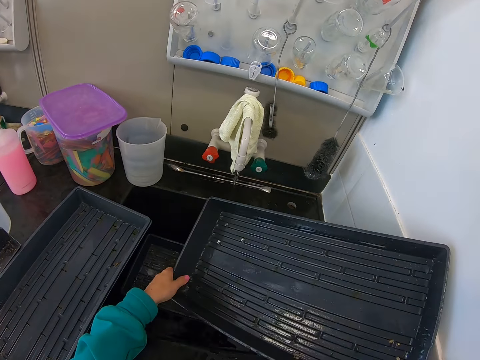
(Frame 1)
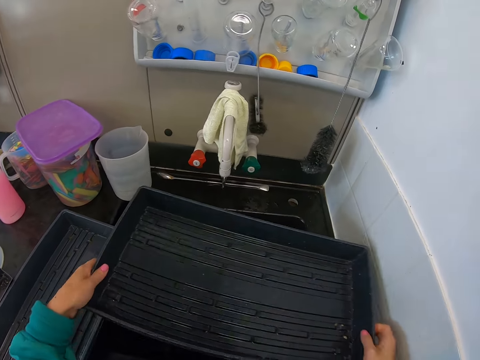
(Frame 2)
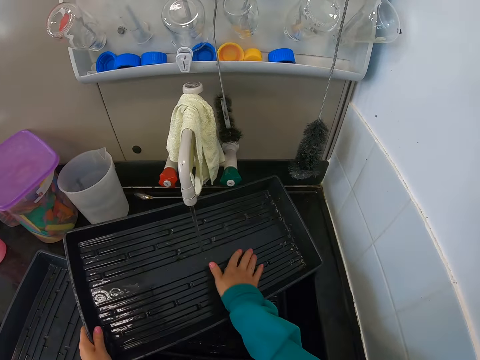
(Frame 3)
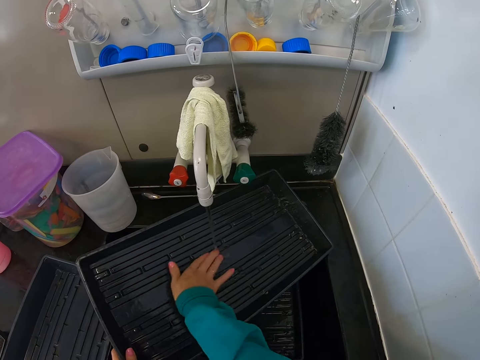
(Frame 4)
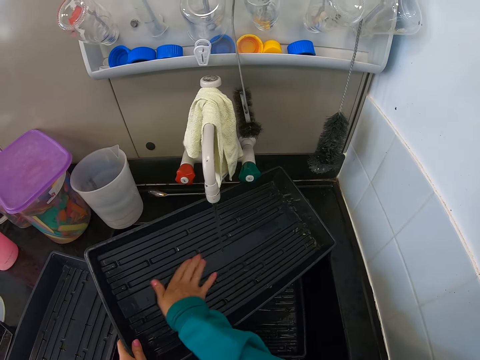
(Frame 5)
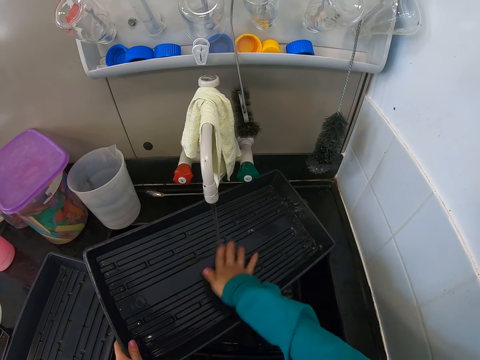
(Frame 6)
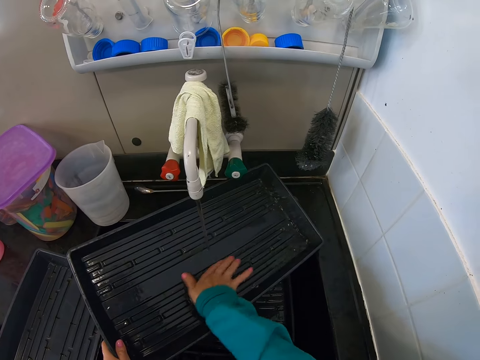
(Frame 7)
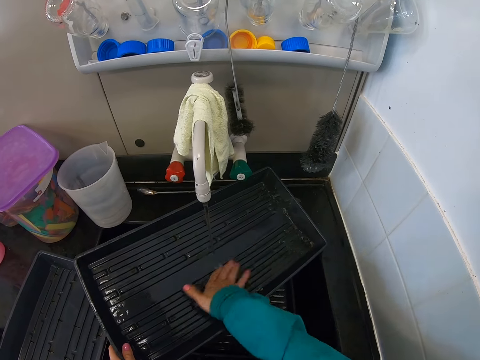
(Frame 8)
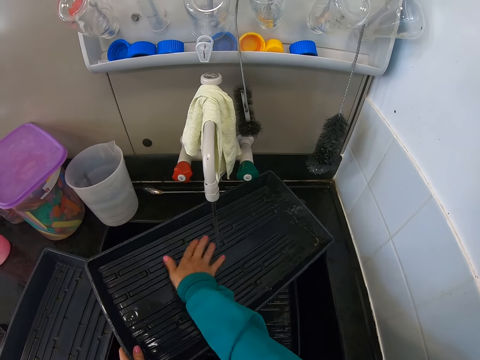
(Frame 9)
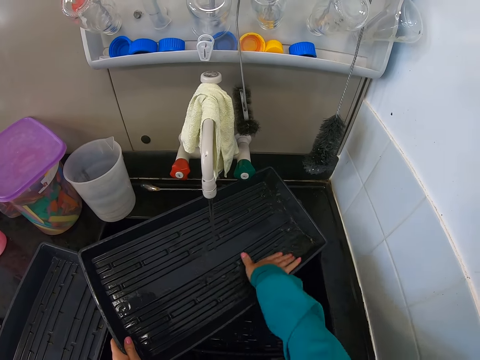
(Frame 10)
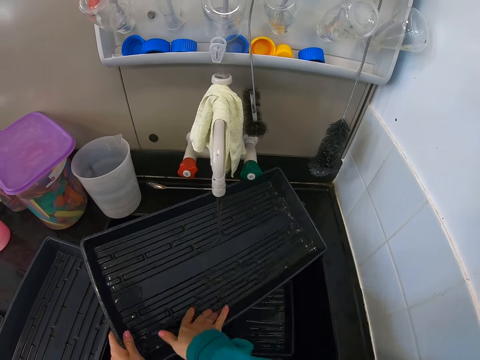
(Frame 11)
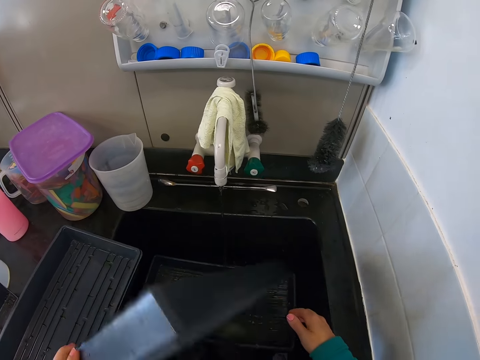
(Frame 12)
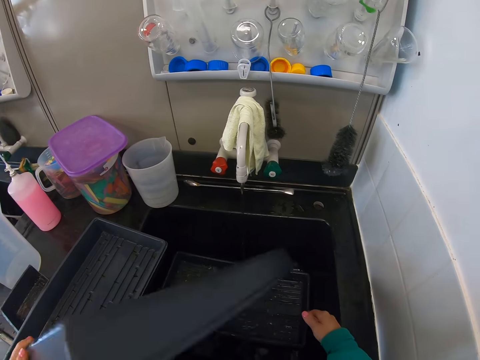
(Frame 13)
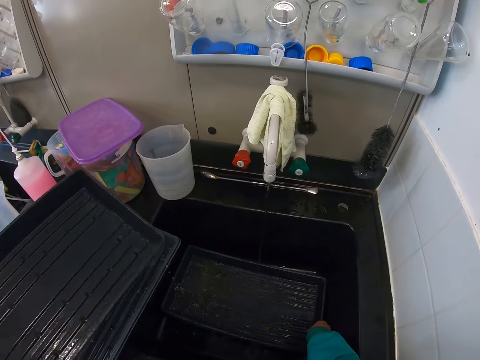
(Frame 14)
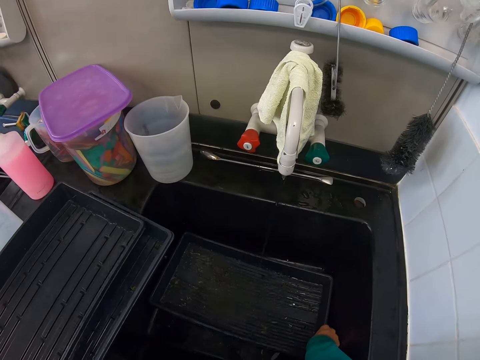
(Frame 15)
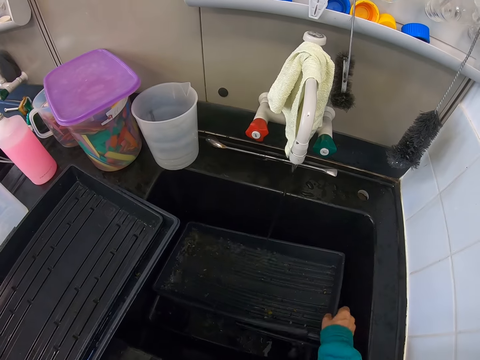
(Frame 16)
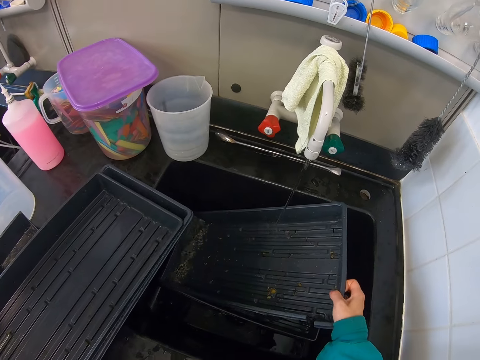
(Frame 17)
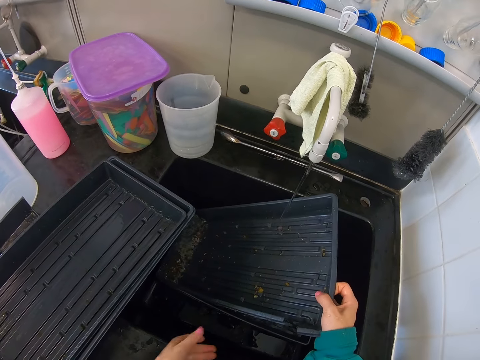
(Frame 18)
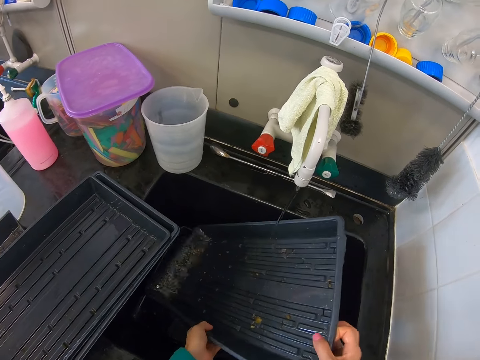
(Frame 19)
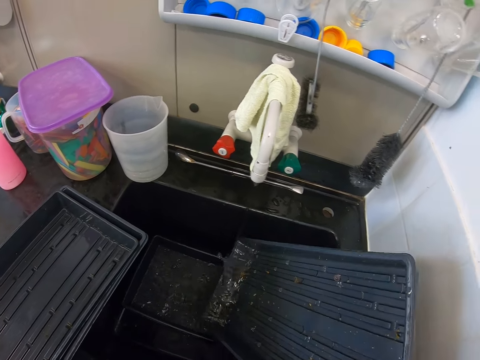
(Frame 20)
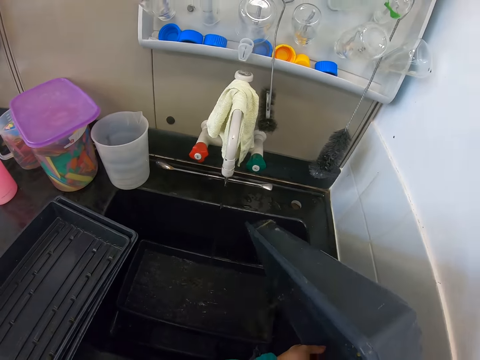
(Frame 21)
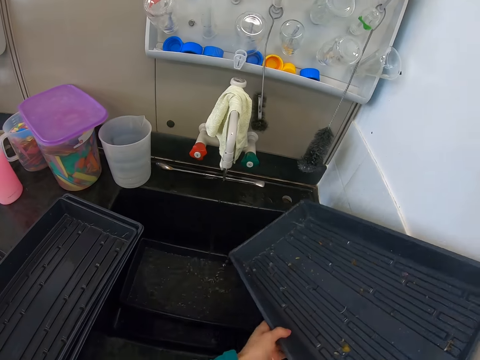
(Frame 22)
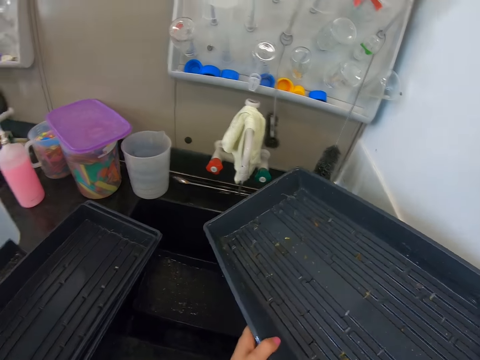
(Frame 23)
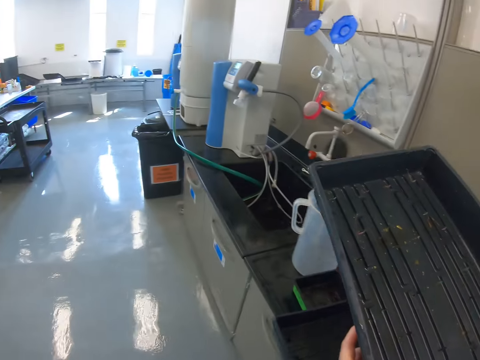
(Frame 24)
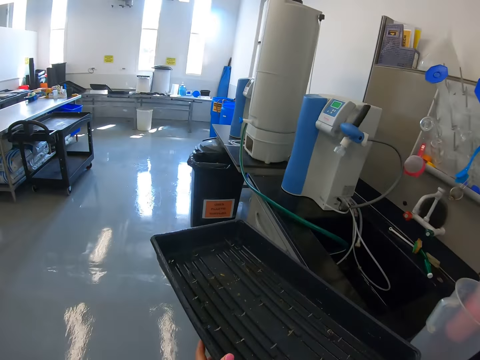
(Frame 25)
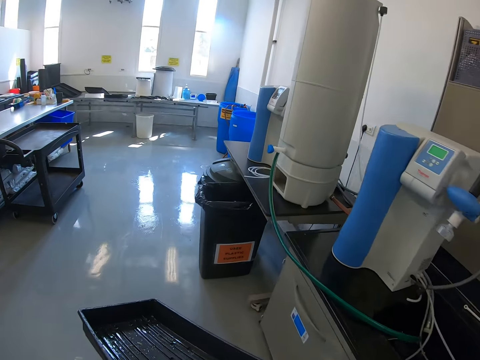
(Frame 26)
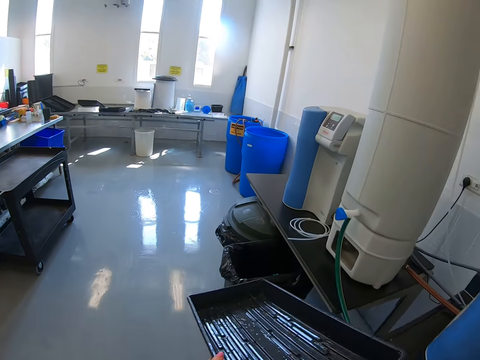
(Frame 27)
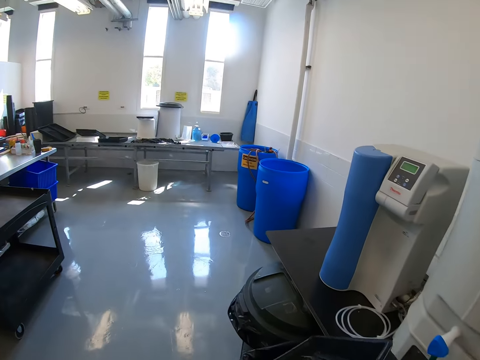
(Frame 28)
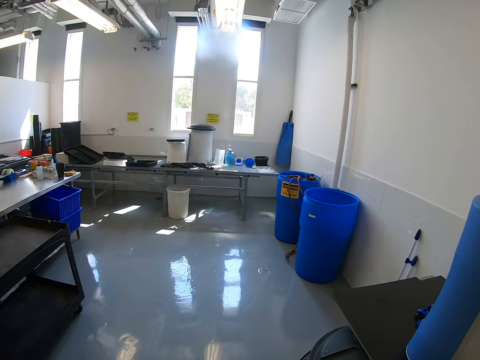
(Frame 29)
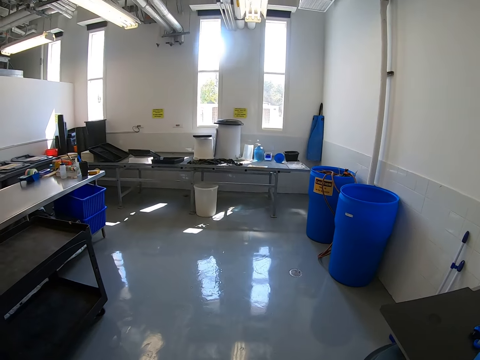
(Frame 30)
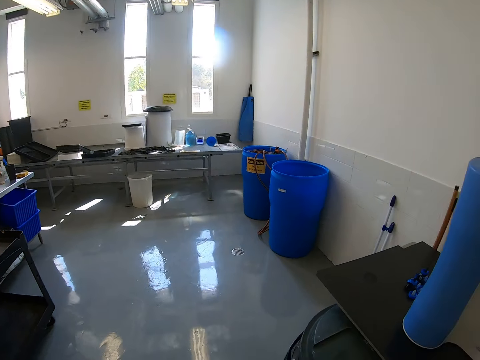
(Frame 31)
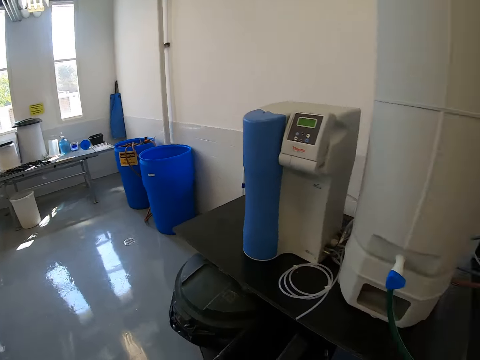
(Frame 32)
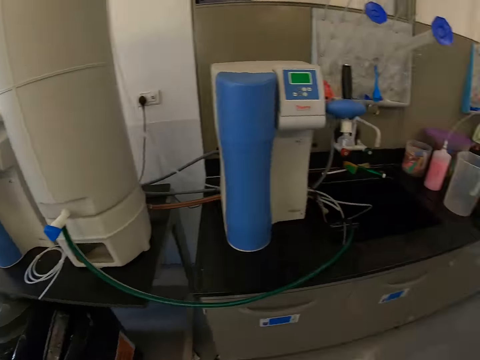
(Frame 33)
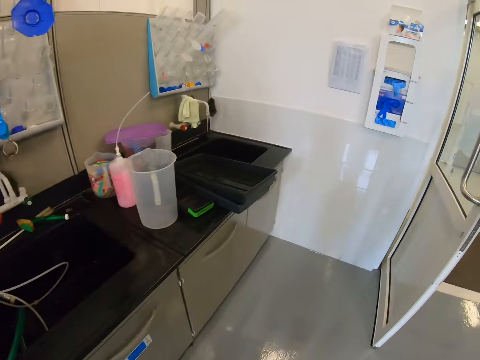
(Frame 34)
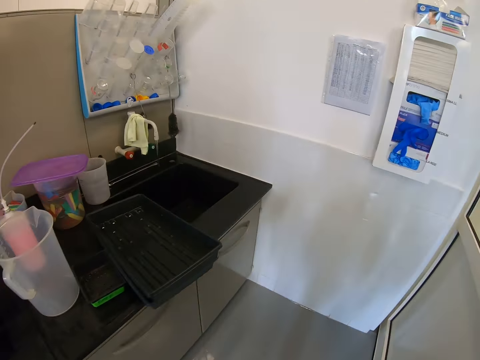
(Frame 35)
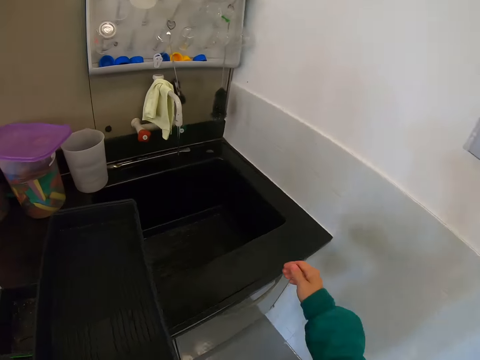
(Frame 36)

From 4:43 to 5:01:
The camera wearer cleans a plastic tray with running water from a tap in the sink. They flip the tray in the sink. They put the tray on the countertop. They pick up the tray from the sink. They pour water in the tray. They walk around a room. They put the tray in a dustbin. They walk around the room.

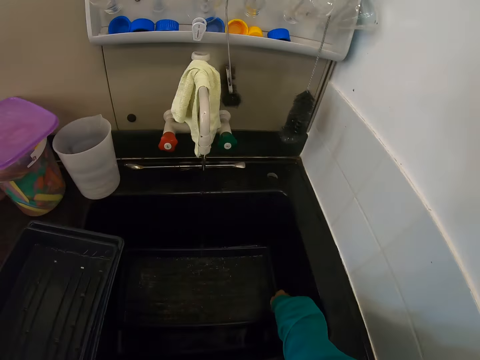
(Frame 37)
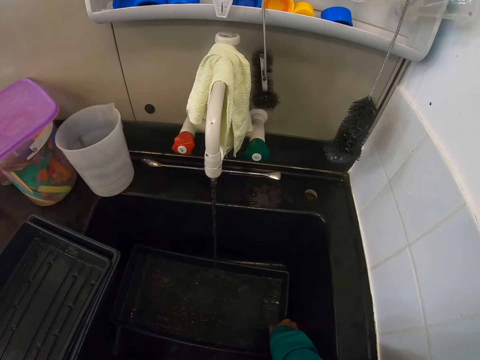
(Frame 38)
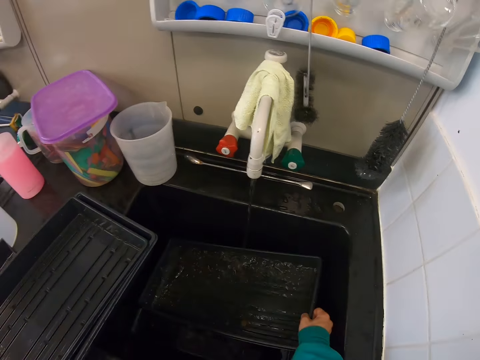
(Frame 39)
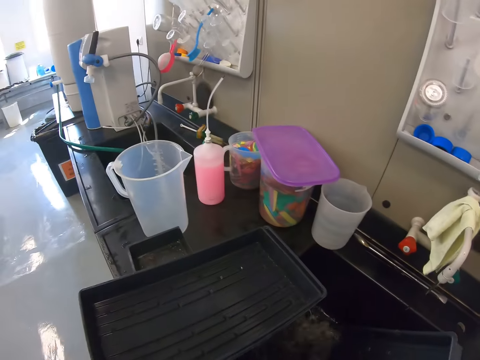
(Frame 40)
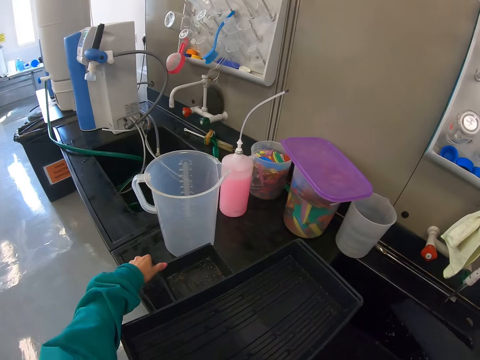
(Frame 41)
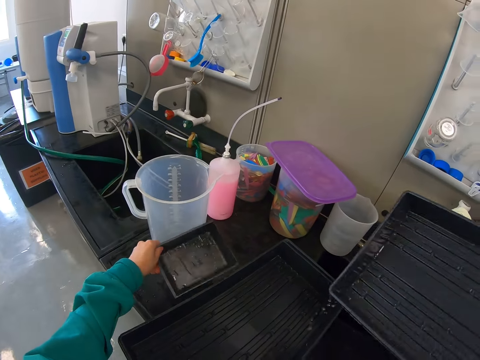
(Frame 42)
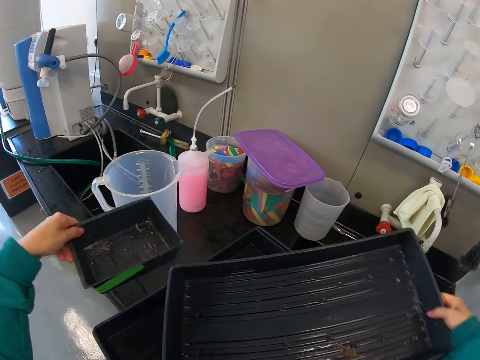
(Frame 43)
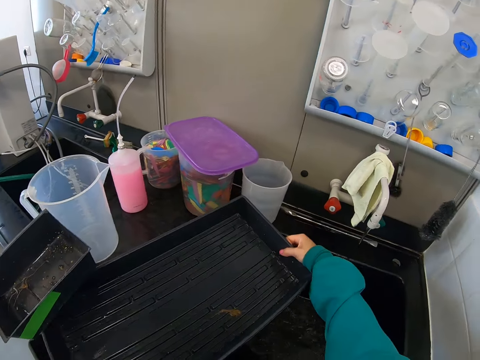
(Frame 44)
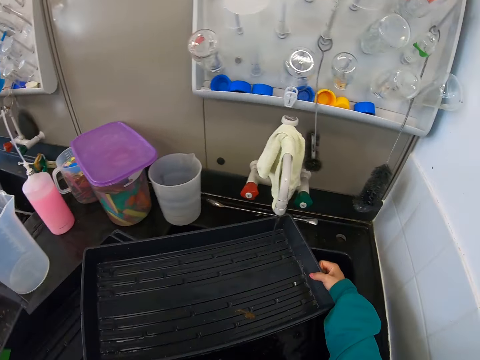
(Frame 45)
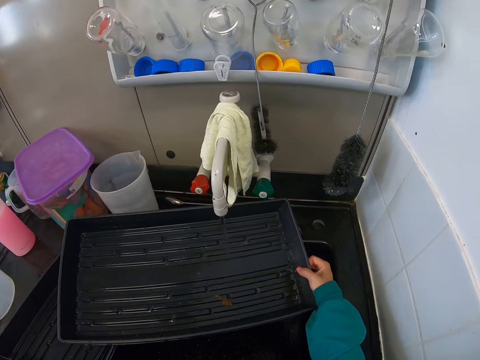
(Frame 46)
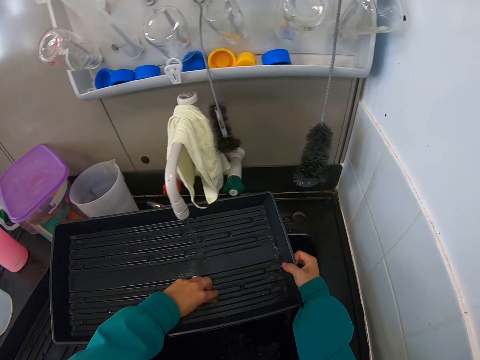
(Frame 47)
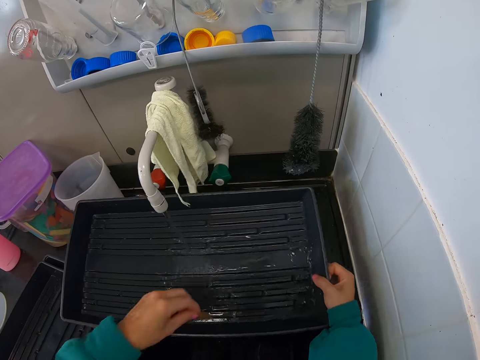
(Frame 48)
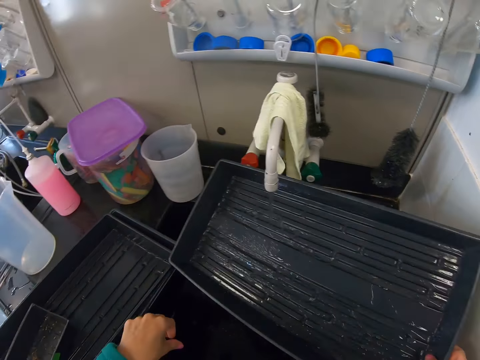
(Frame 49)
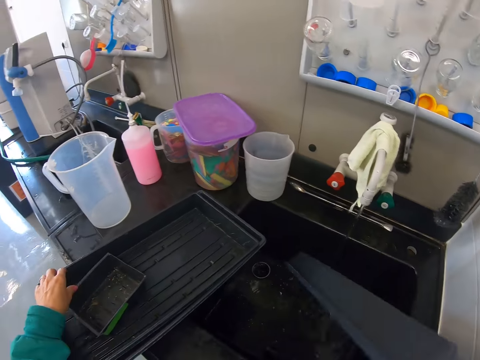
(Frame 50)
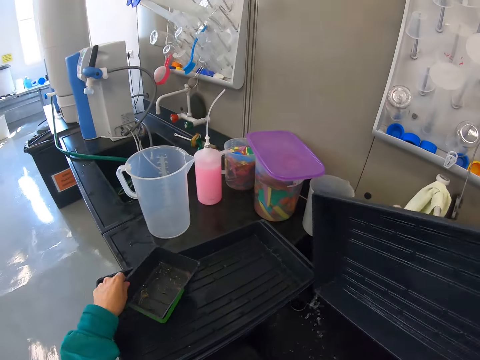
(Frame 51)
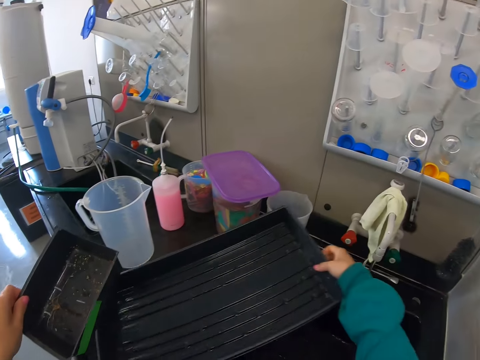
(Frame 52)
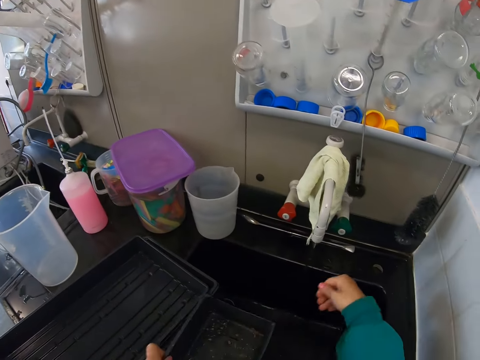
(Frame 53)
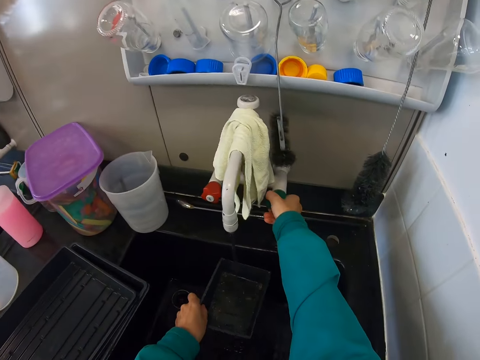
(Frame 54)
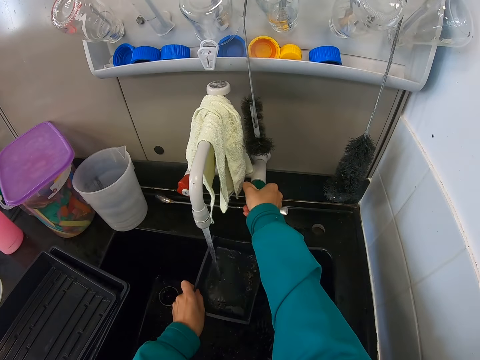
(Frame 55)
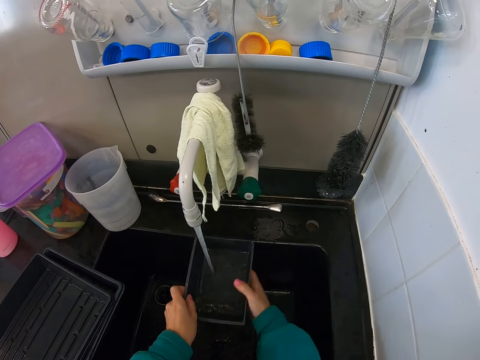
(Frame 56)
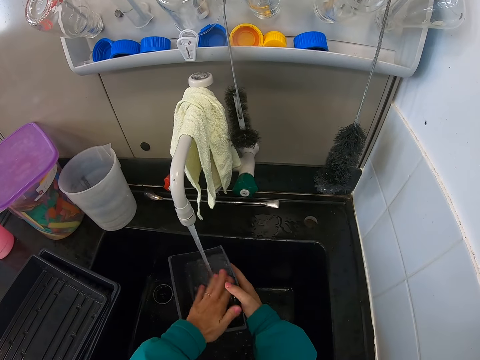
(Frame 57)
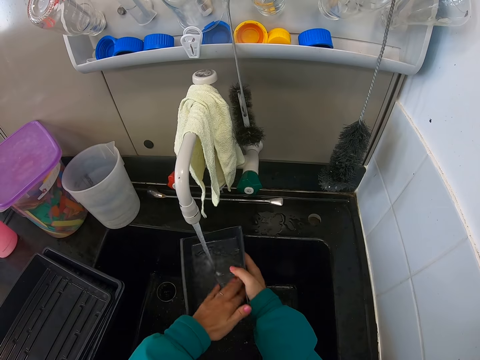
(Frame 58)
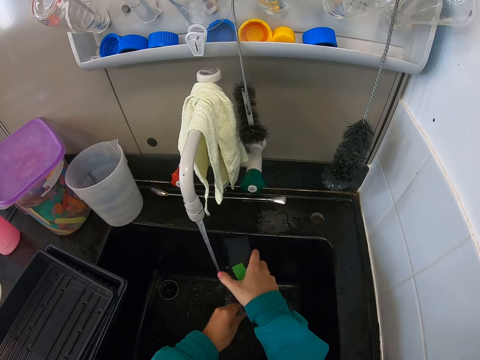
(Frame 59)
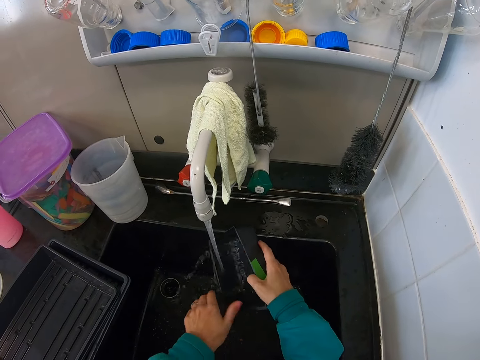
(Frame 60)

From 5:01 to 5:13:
The camera wearer picks up a tray from a sink. He pours water in the sink. He picks up a small plastic tray or can from the countertop. He puts the plastic tray on the countertop. He cleans the tray with running water from a tap. He flips the tray in the sink. He puts down the tray on the counter. He opens the tap with his hand. He cleans the can with running water from the tap in the sink. He pours water in the sink.
